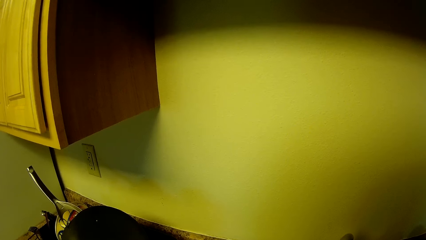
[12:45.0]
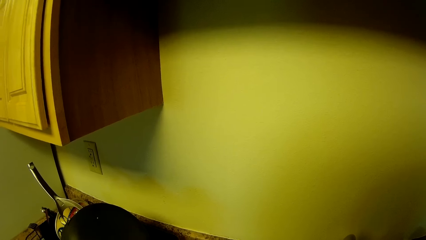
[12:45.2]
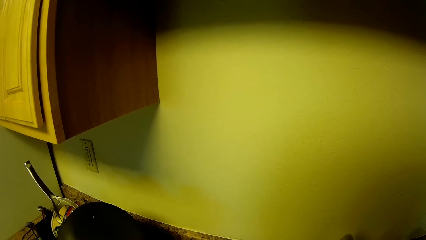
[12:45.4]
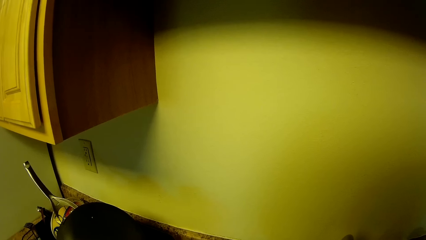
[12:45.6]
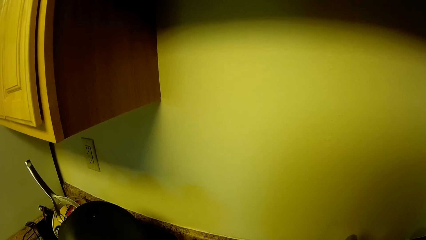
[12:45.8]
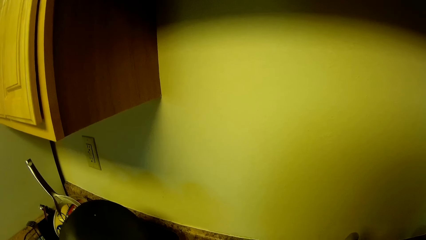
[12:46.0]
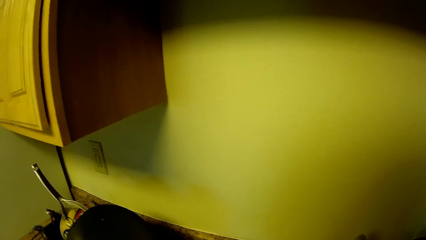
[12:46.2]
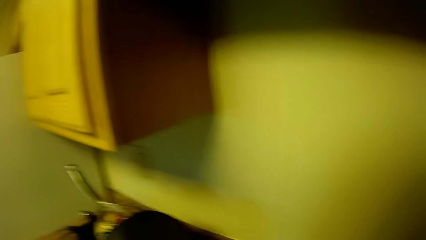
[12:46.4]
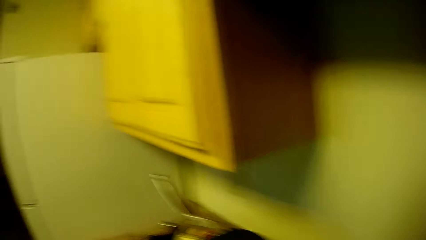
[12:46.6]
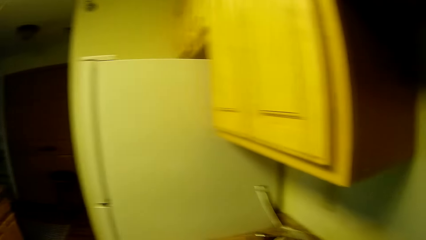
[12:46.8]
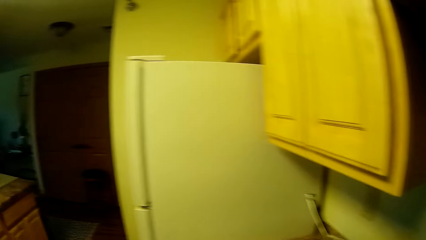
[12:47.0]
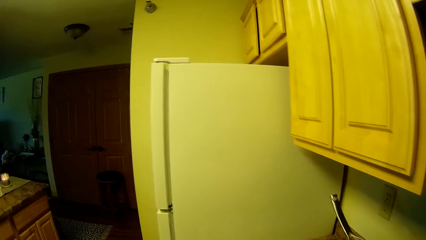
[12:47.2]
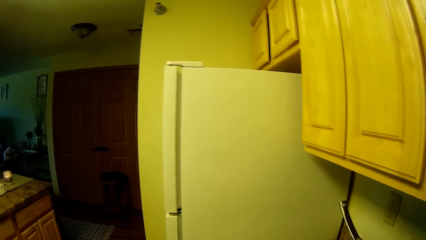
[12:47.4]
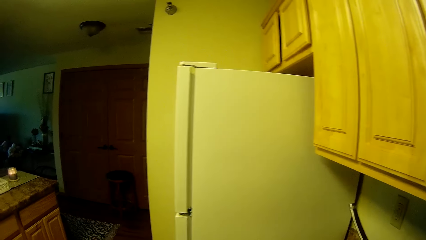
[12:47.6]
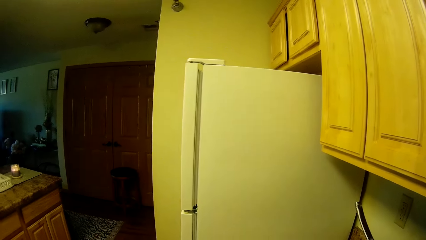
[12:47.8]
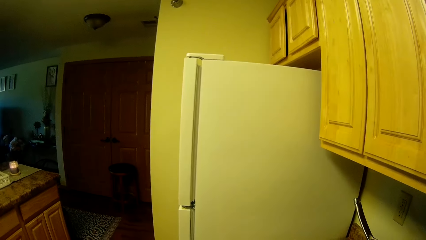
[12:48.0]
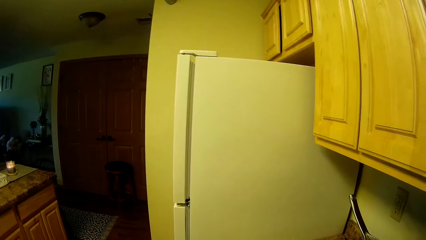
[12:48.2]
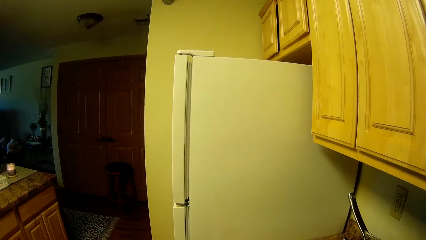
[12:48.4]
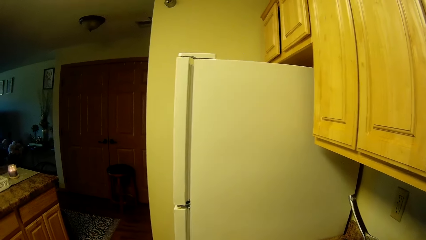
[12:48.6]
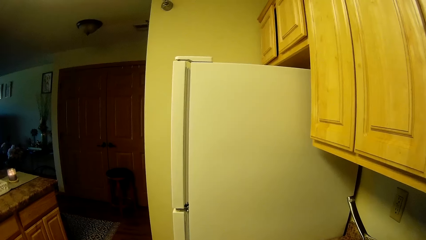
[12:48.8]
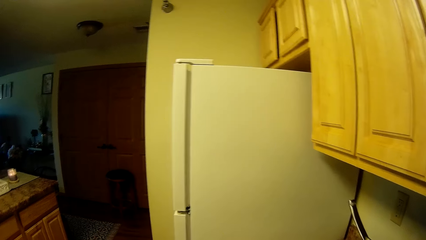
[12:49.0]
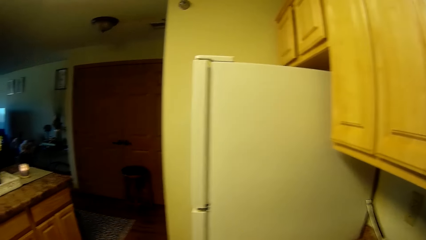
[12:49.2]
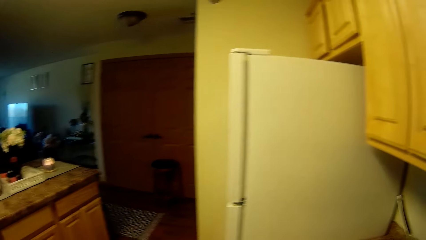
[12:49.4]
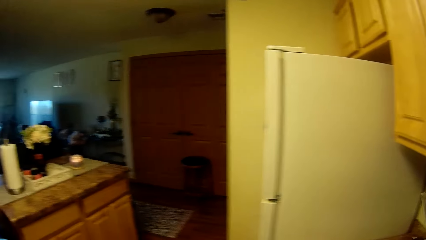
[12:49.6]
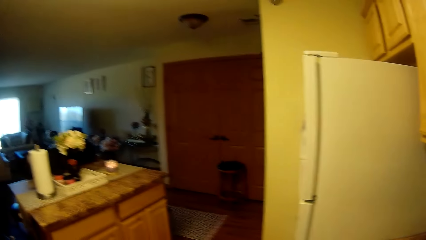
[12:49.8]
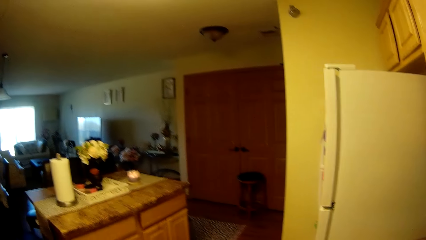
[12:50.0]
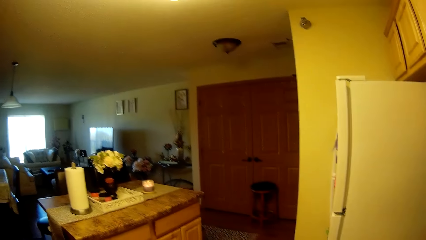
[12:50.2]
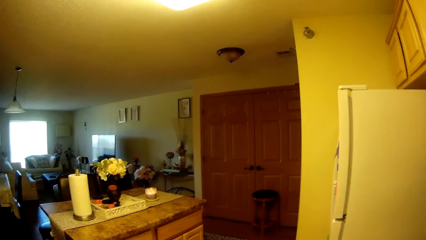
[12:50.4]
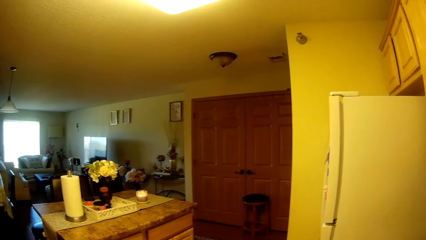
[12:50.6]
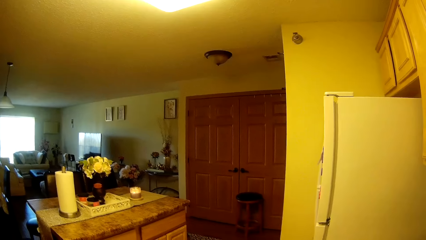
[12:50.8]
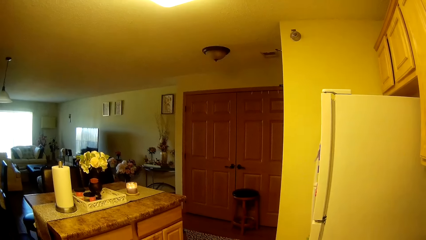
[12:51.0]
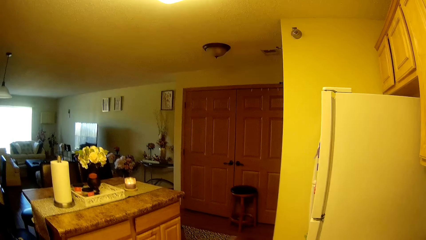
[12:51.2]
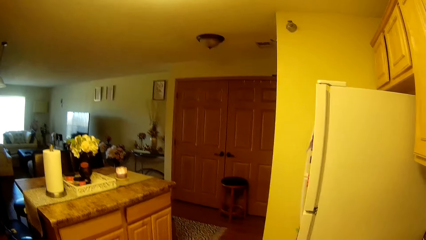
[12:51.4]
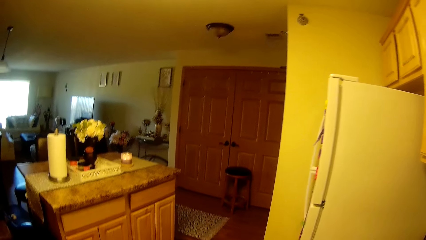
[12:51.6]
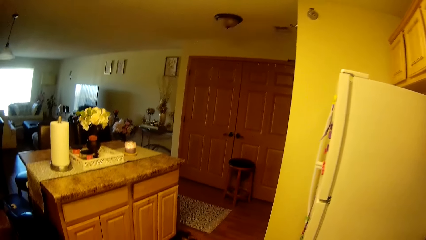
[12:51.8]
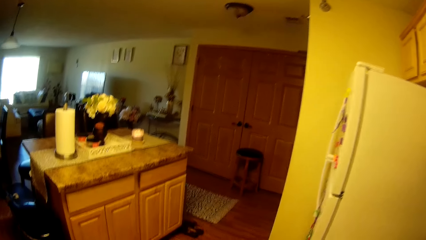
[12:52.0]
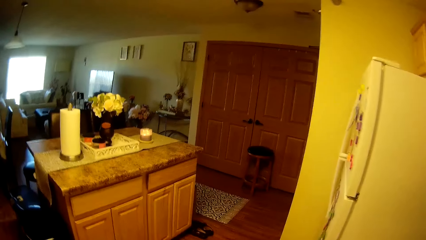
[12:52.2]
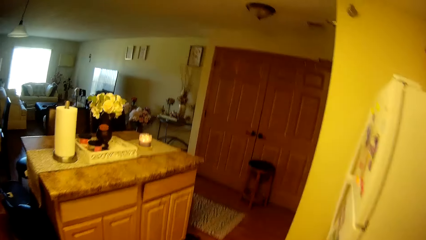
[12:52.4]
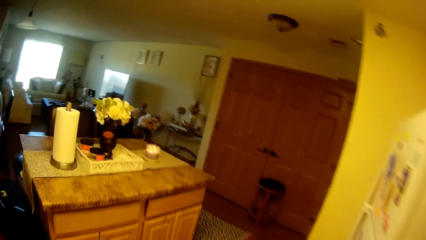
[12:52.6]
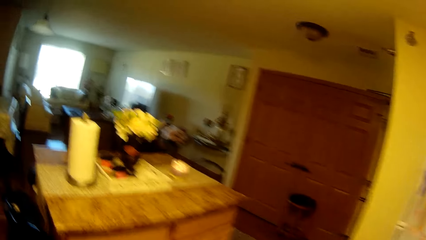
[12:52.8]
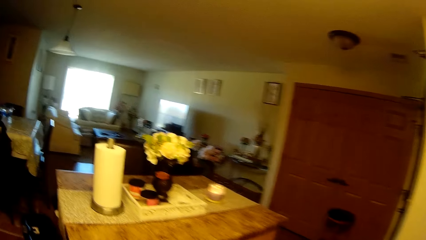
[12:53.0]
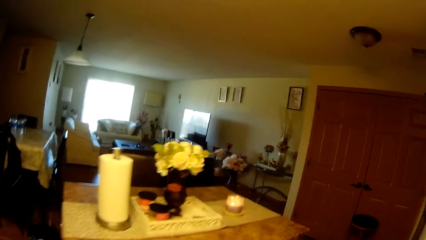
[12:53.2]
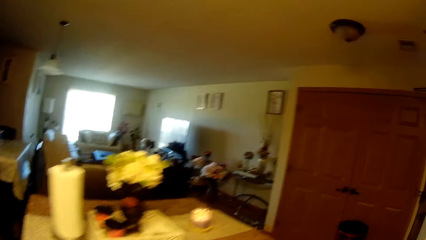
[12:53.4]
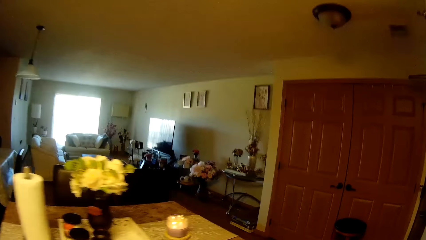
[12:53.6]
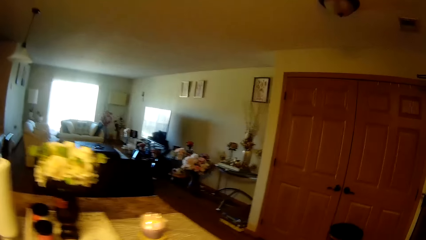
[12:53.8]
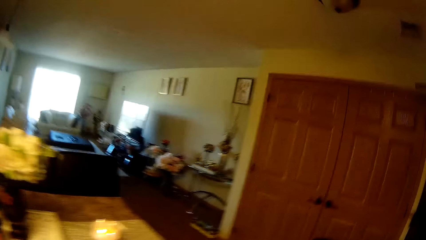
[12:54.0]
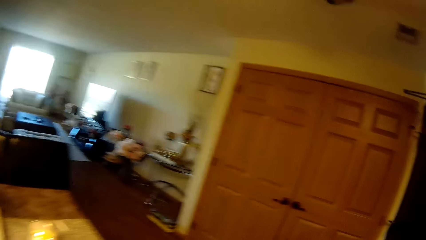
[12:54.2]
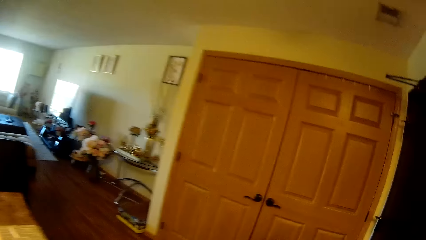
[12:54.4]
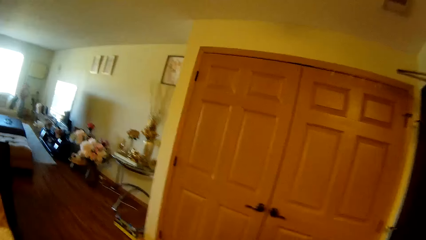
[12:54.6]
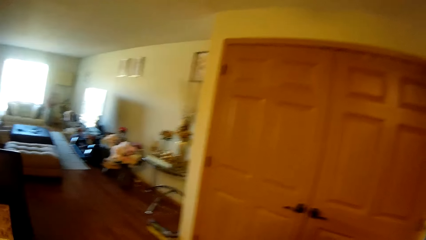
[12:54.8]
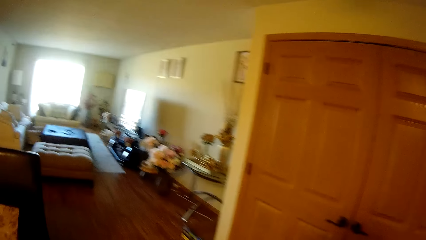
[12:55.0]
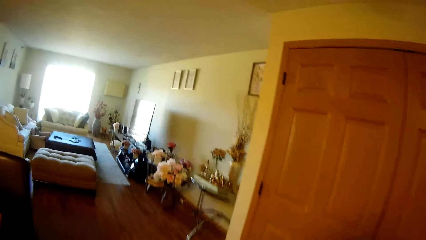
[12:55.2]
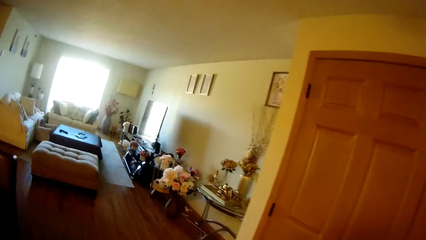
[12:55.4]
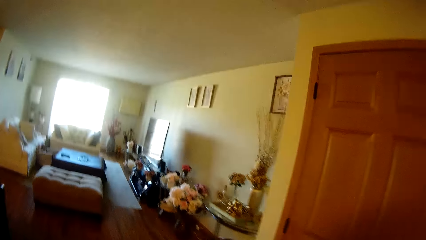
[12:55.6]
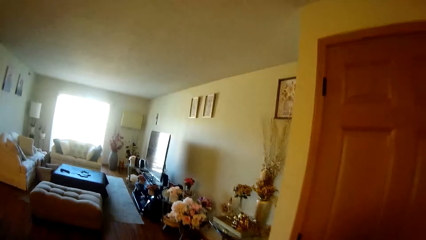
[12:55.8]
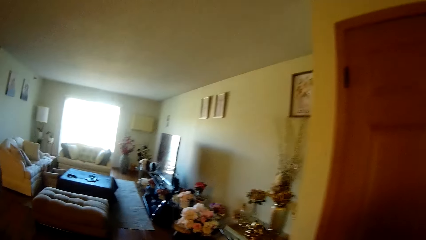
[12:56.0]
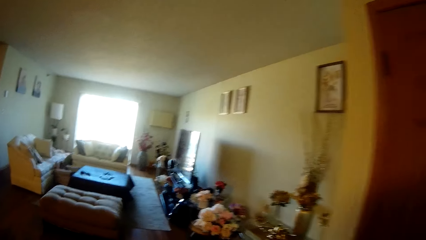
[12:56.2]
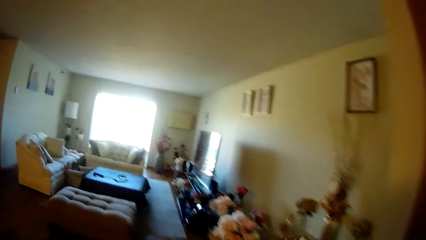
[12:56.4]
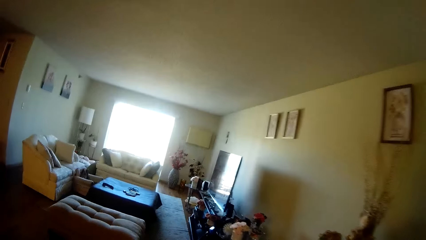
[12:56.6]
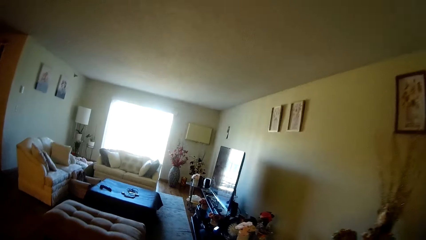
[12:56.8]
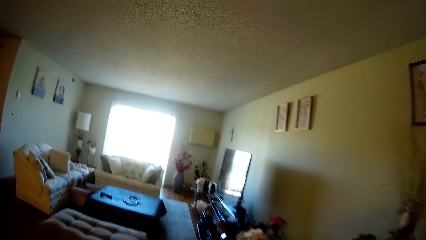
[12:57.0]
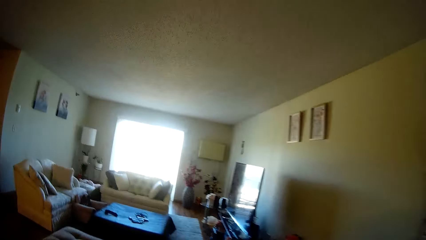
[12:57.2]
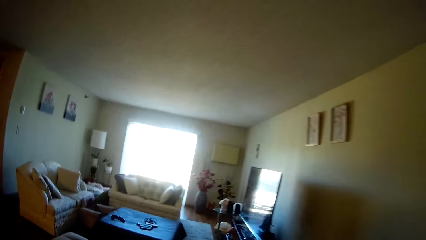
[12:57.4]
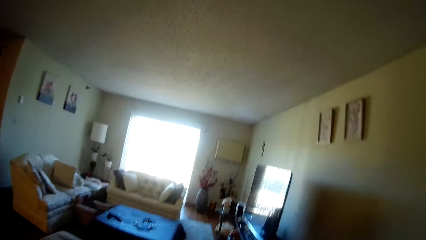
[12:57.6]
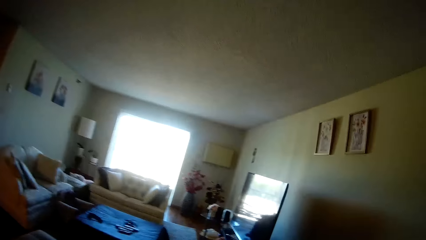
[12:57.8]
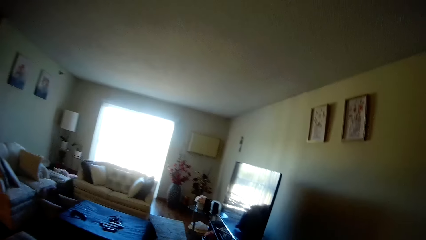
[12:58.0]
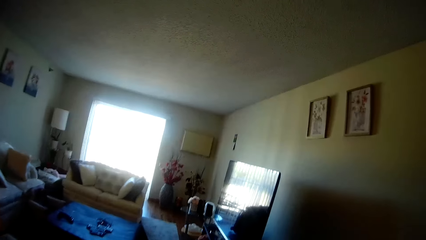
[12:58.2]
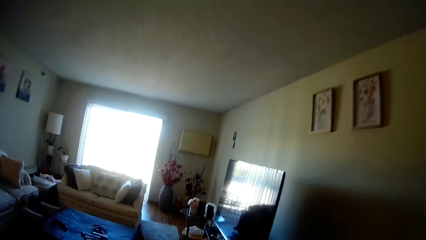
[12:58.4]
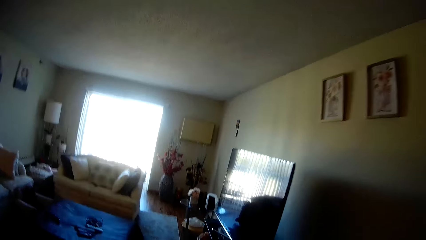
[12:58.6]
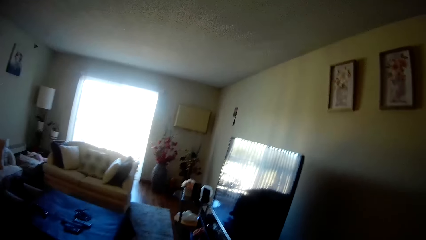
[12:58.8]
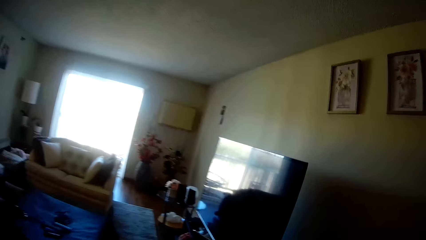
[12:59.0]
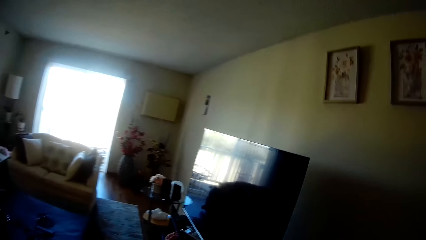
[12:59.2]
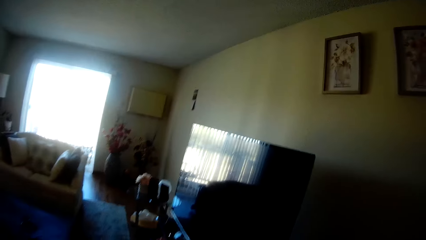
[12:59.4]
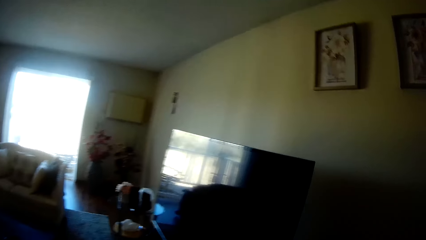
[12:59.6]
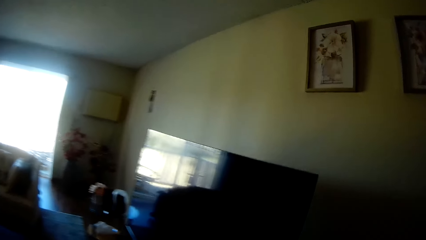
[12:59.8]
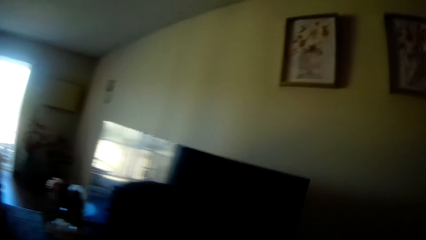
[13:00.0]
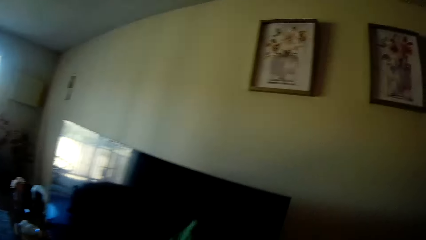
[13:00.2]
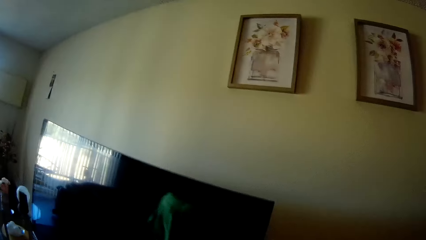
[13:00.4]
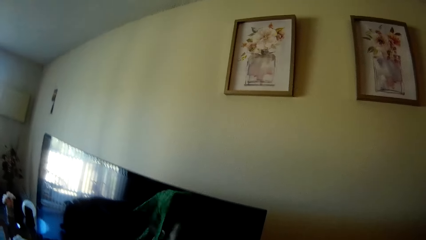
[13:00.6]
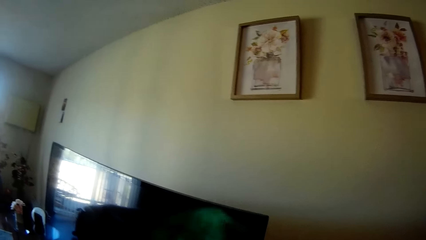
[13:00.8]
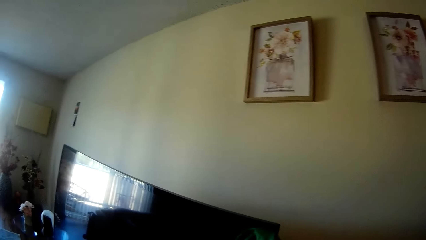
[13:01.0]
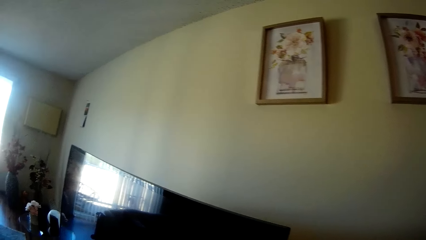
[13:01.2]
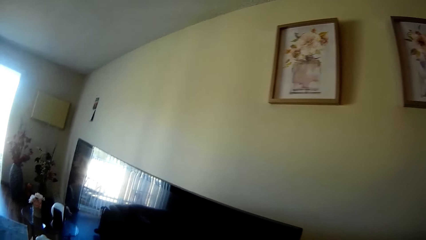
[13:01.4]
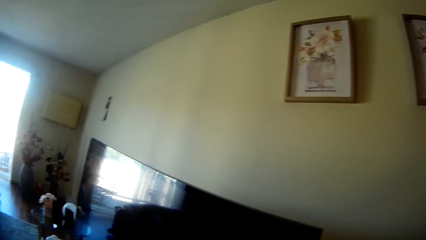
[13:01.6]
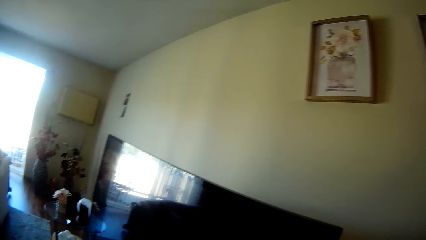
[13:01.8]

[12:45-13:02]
The camera wearer turns off the tap with her left hand. She looks around. She walks. She cleans the television with a napkin in her left hand.
